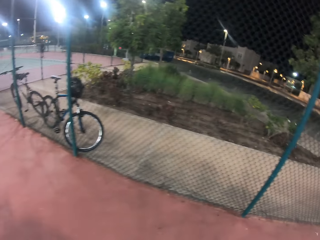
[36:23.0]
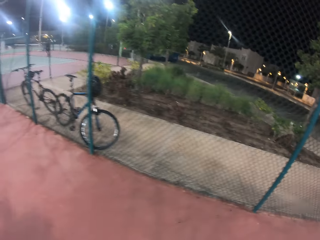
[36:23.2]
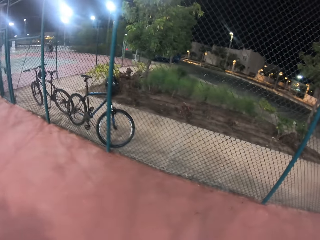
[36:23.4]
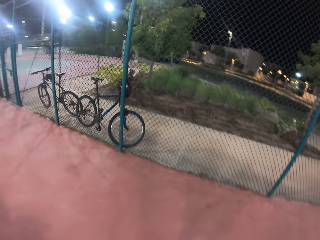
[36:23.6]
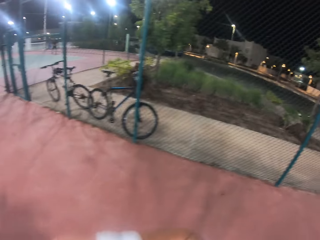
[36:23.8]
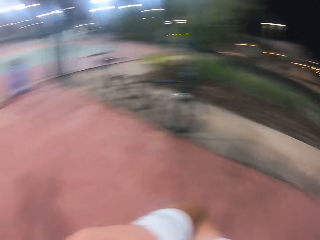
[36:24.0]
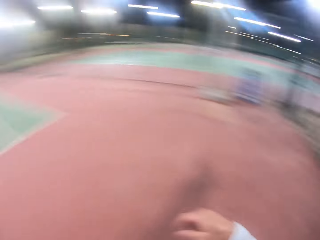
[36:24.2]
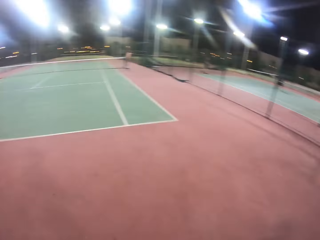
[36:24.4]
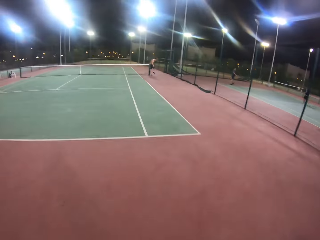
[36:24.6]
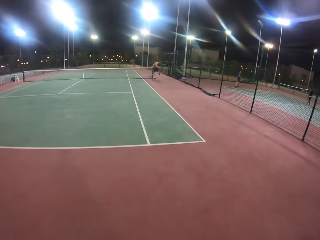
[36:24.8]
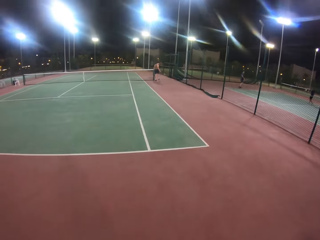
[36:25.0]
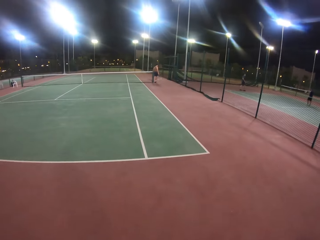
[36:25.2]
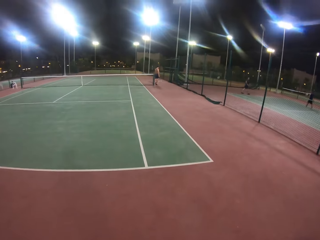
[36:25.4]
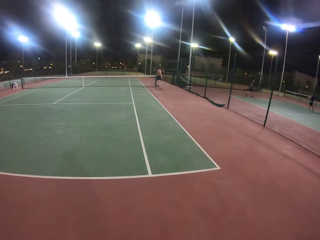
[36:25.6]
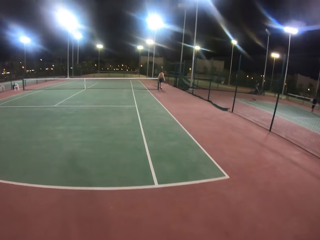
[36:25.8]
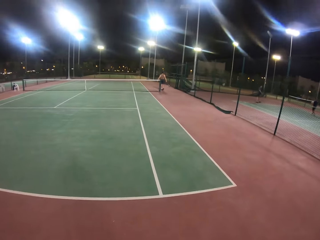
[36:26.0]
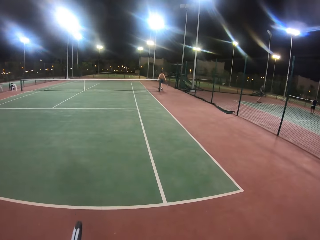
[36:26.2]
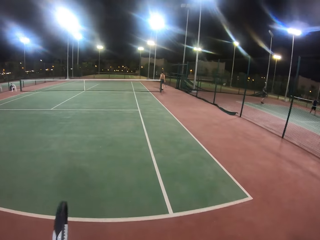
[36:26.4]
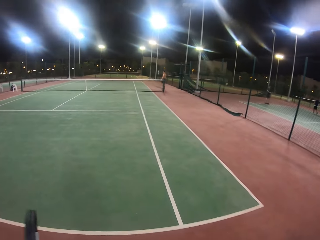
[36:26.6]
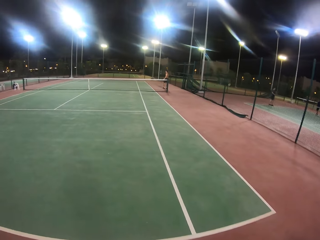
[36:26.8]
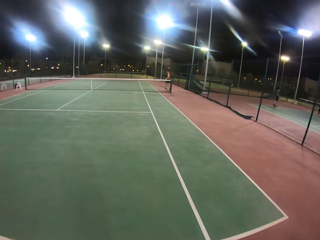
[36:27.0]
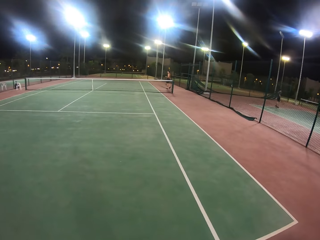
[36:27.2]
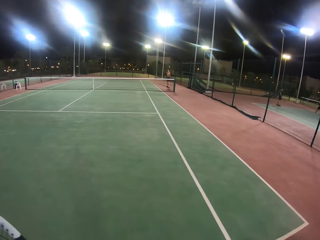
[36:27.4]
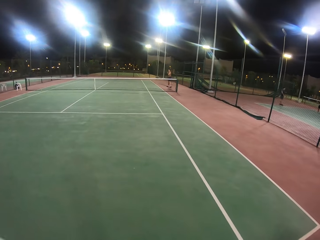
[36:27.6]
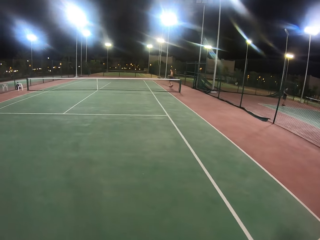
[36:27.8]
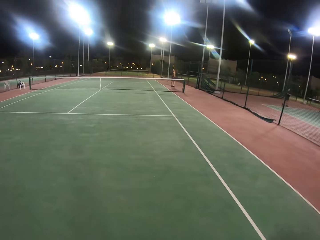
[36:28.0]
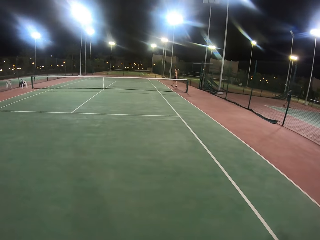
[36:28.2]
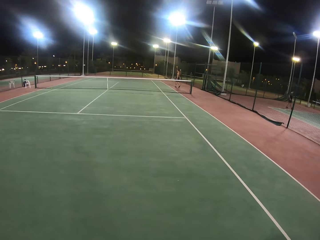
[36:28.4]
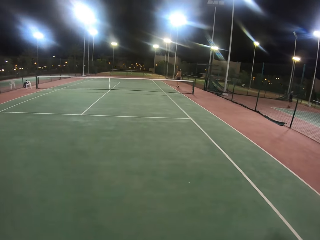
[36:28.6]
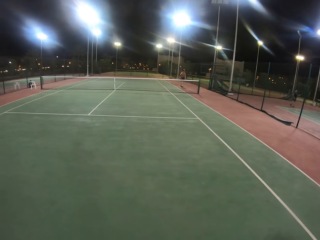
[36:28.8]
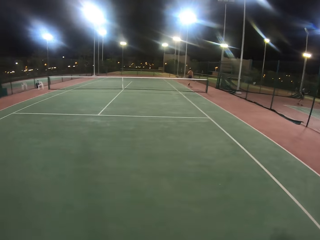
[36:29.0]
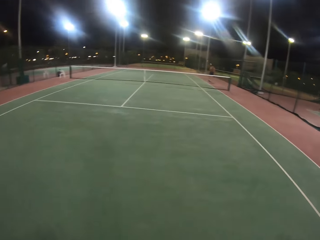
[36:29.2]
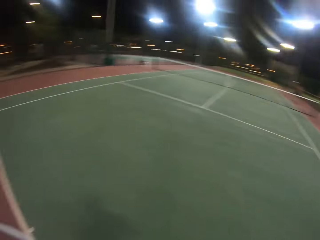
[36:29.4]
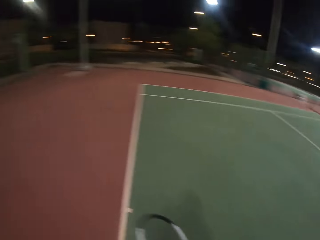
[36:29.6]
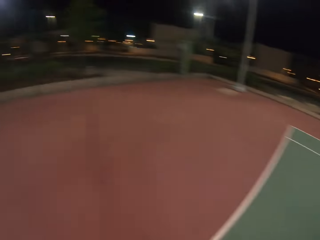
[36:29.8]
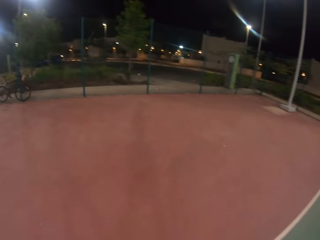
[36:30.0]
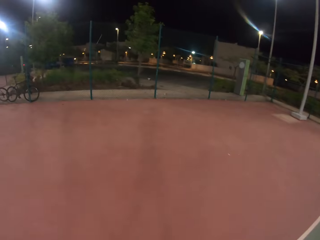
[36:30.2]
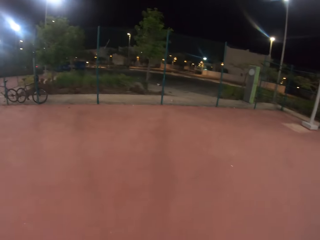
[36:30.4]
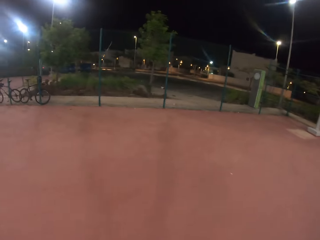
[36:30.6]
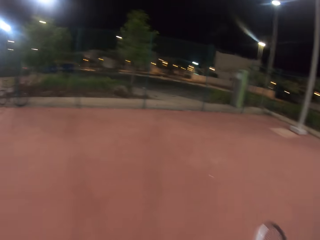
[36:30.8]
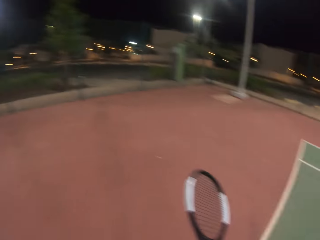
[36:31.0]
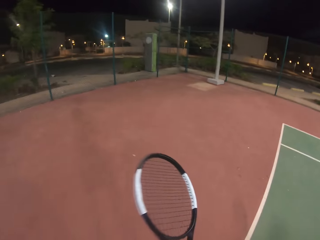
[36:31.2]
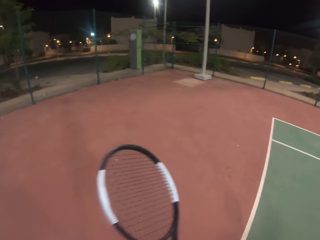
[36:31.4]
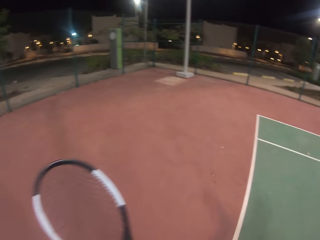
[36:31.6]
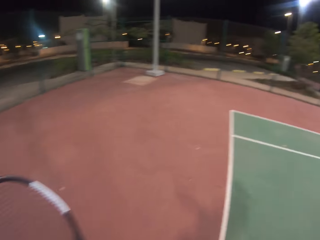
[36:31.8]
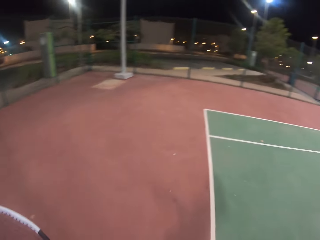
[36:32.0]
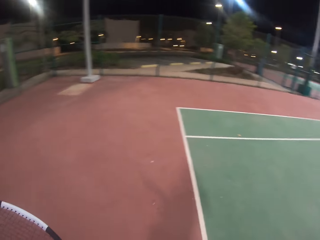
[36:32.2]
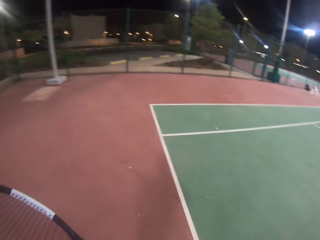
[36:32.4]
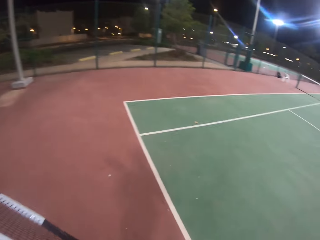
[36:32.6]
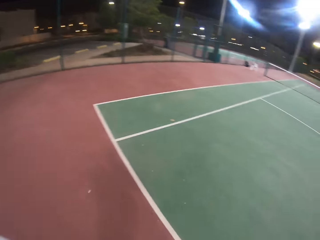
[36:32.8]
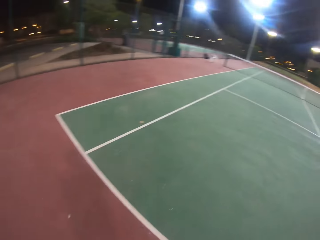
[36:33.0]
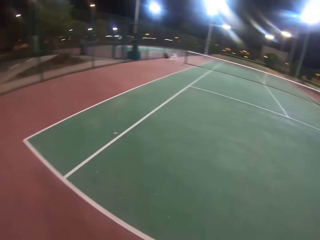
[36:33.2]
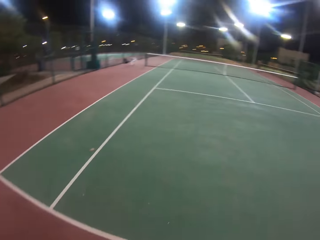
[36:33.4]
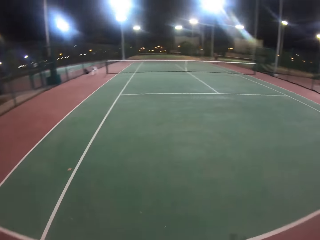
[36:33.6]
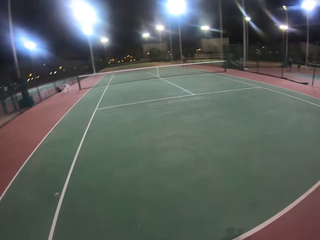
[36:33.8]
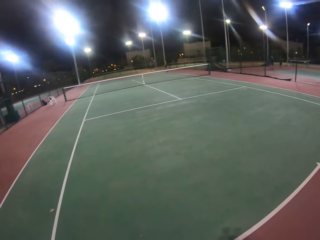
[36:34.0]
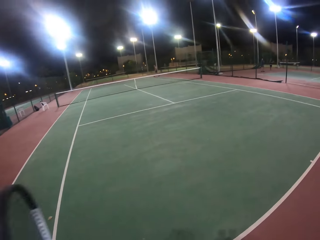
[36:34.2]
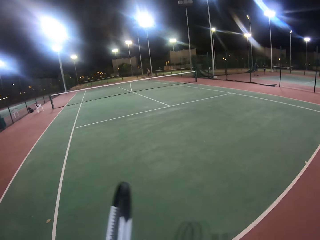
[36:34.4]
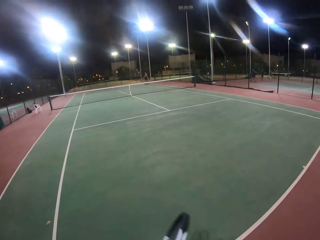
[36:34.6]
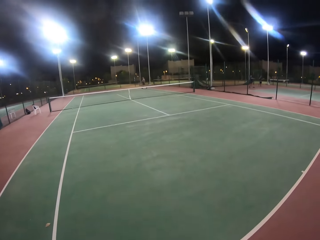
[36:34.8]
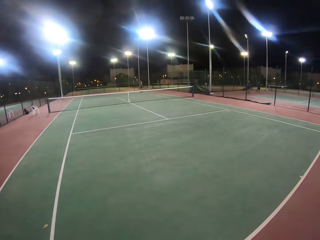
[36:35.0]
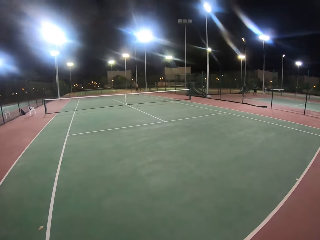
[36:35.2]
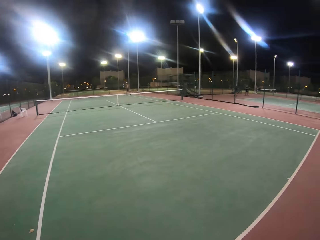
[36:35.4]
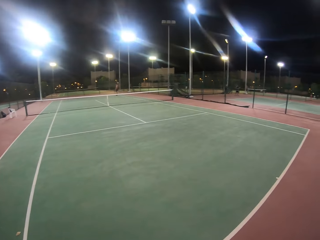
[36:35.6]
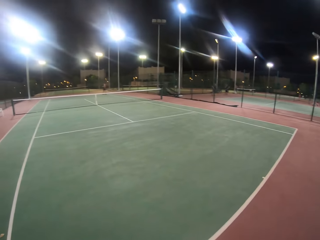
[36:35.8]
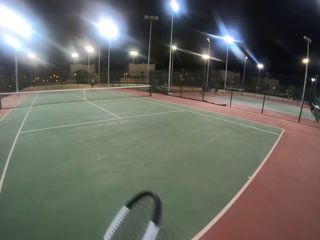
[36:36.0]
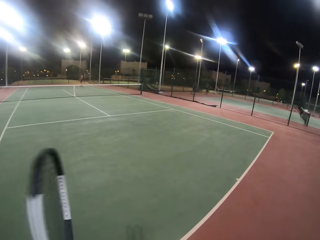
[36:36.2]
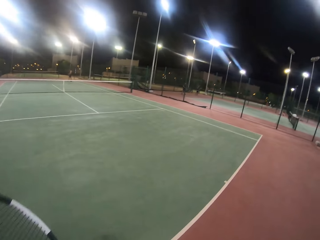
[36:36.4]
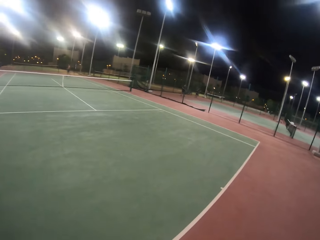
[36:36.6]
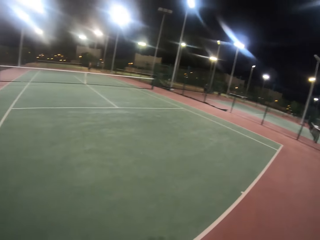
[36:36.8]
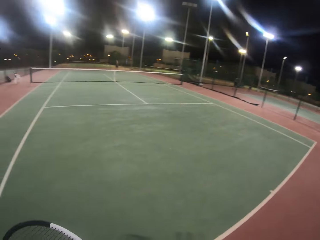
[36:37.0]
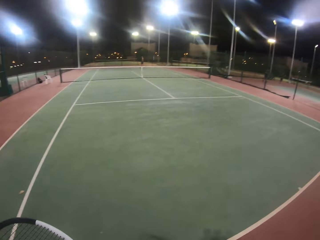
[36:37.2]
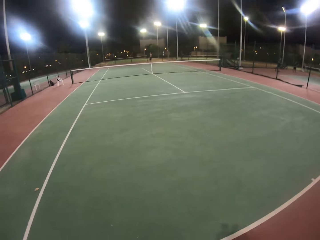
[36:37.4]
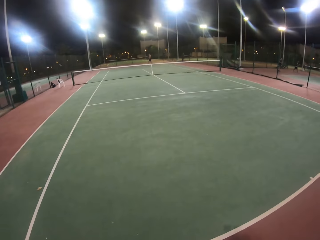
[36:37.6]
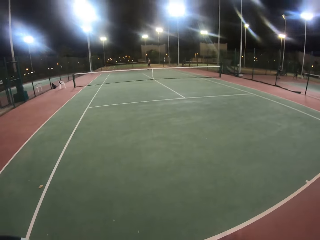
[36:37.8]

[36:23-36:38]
The camera wearer looks around. A person walks around. The camera wearer looks around. The person walks around.

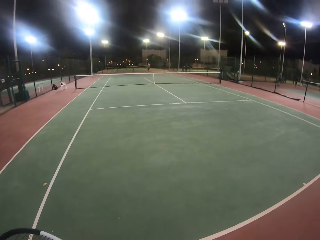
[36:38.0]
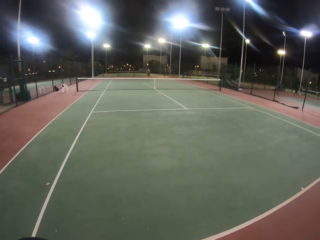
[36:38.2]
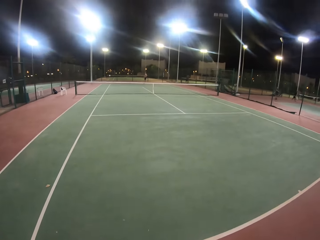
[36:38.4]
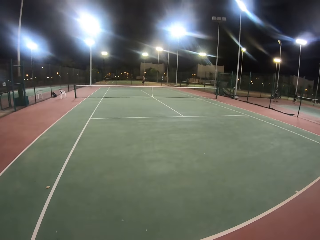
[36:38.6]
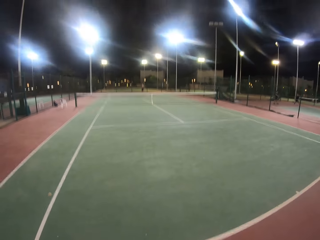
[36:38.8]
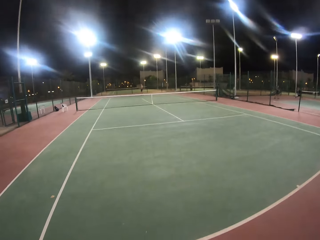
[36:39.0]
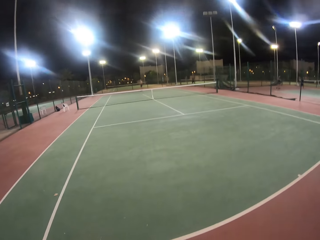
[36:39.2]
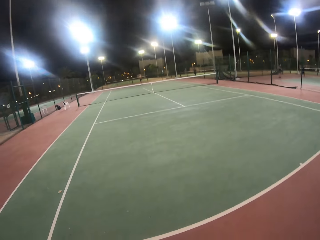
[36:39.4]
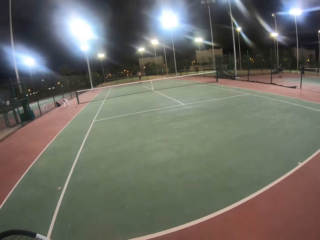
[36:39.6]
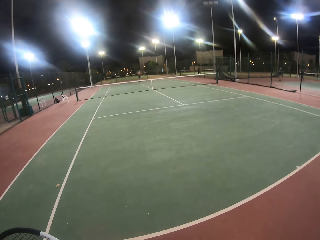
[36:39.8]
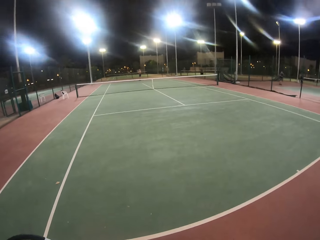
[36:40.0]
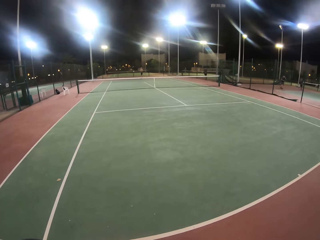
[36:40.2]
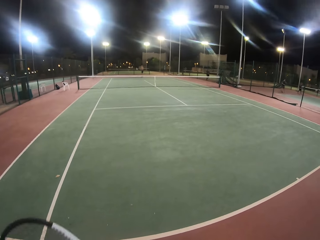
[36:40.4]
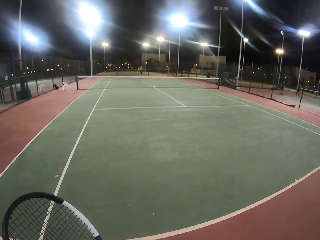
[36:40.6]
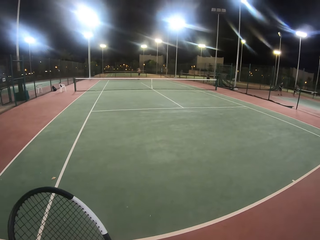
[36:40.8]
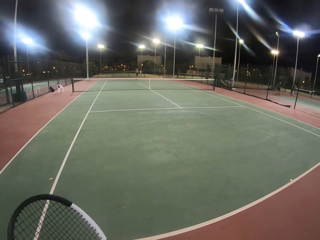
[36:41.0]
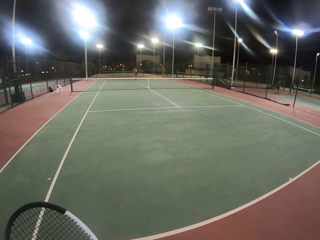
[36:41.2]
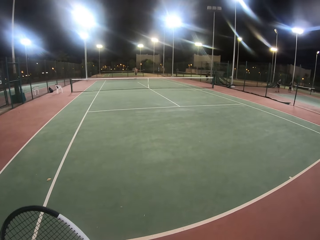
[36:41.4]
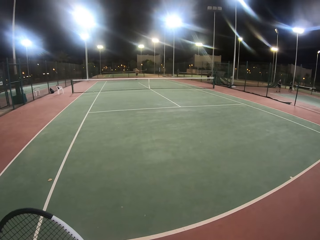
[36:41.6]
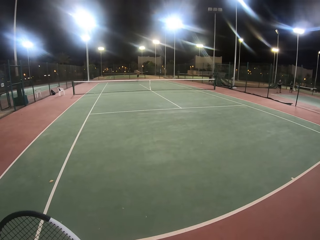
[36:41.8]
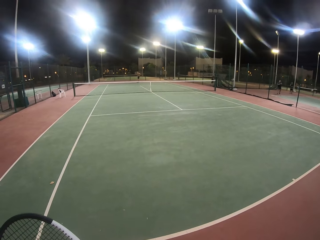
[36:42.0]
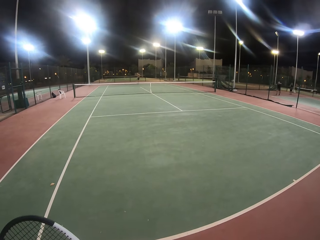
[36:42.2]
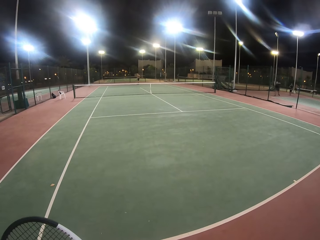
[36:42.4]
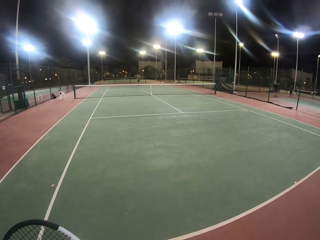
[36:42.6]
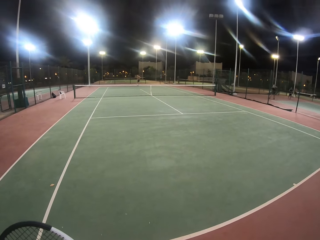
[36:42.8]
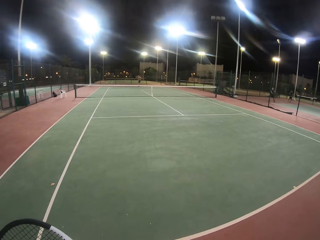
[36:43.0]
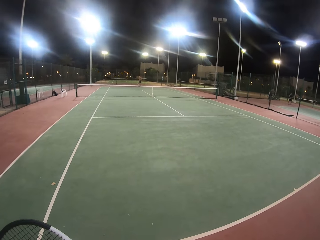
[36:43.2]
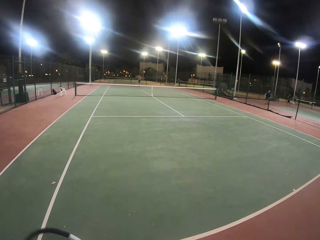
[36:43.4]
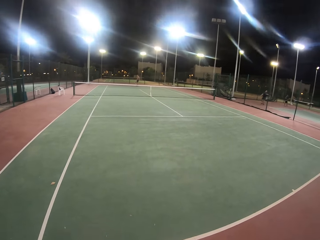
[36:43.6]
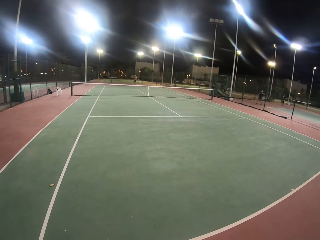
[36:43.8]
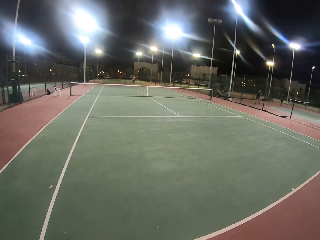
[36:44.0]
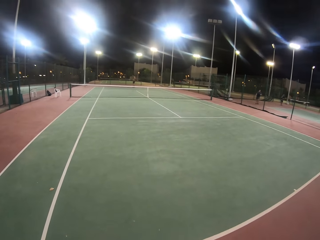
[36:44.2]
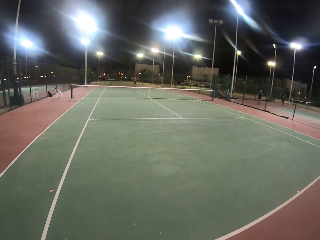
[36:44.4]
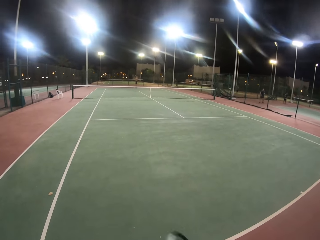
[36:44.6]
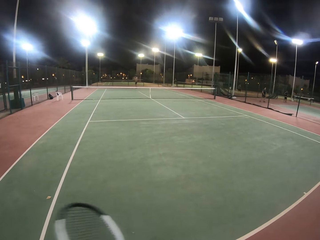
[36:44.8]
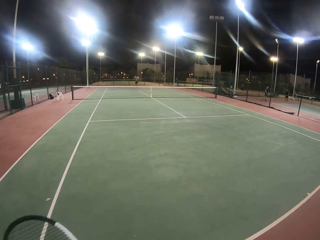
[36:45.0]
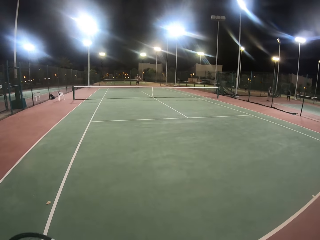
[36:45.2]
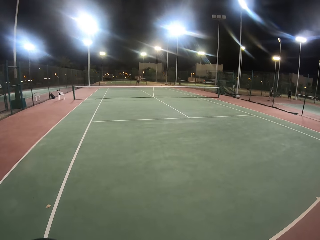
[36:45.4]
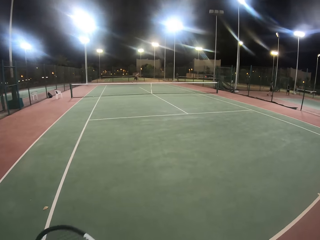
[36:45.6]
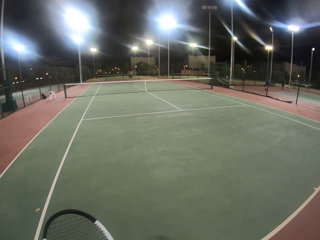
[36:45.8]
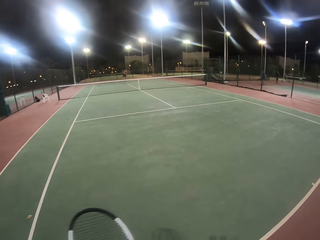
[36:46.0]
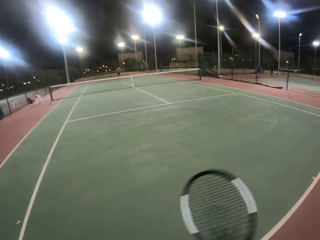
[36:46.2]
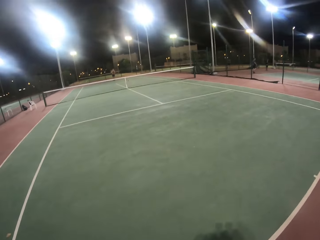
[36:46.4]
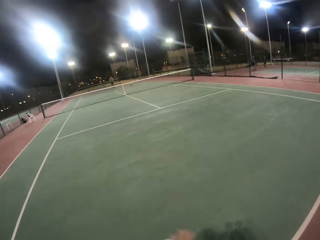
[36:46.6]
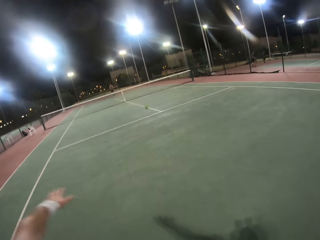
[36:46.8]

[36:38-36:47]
A man plays the tennis game. The man hits the ball with a badminton racket.
